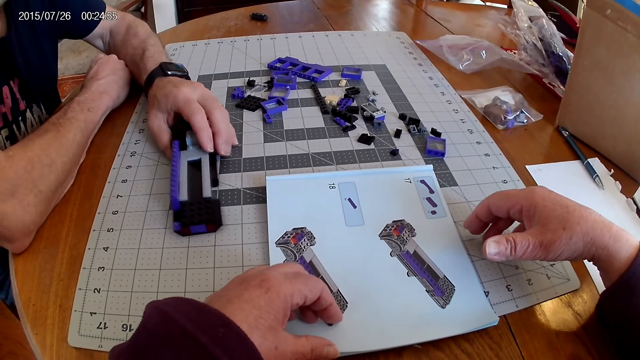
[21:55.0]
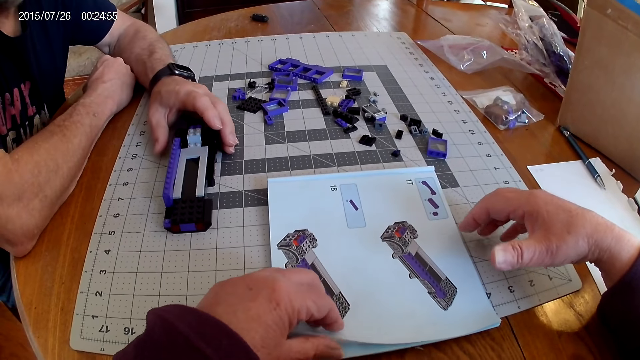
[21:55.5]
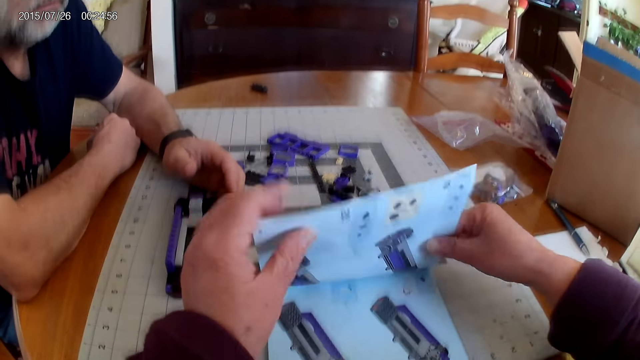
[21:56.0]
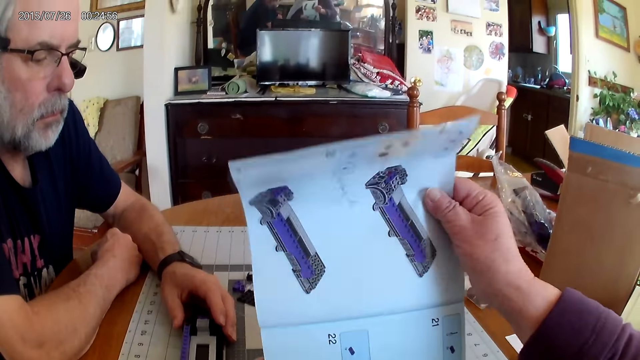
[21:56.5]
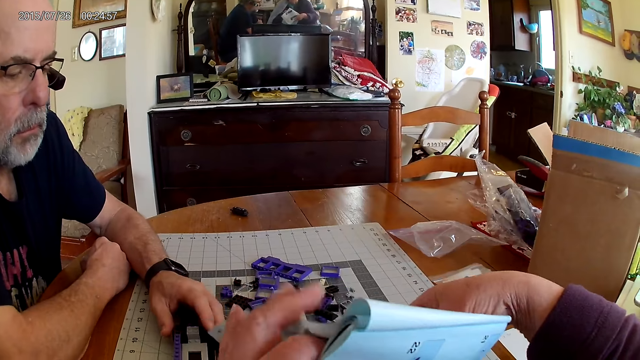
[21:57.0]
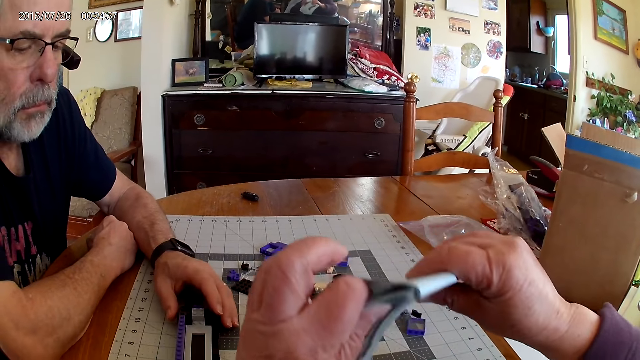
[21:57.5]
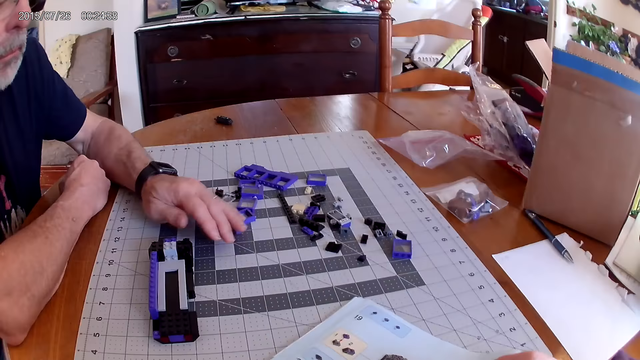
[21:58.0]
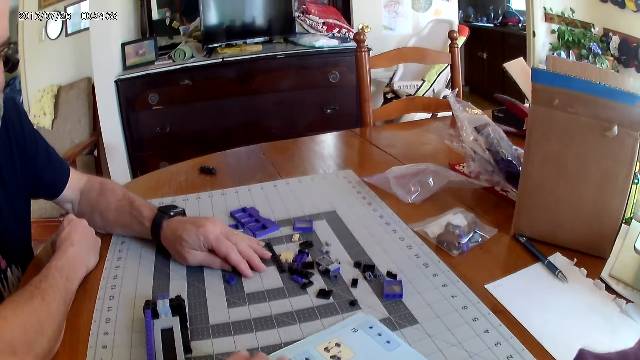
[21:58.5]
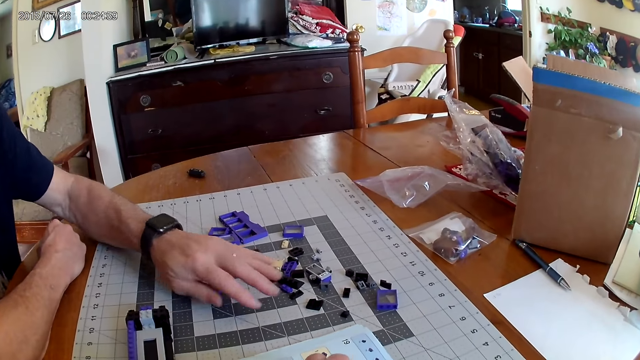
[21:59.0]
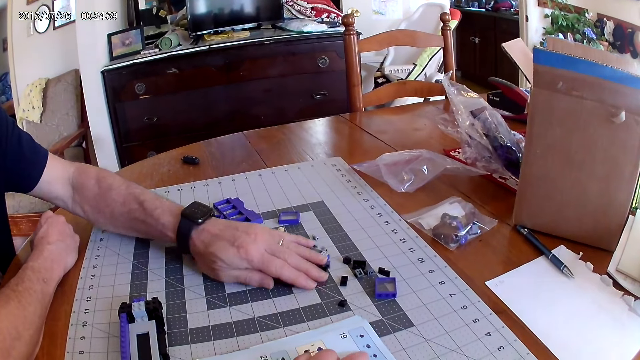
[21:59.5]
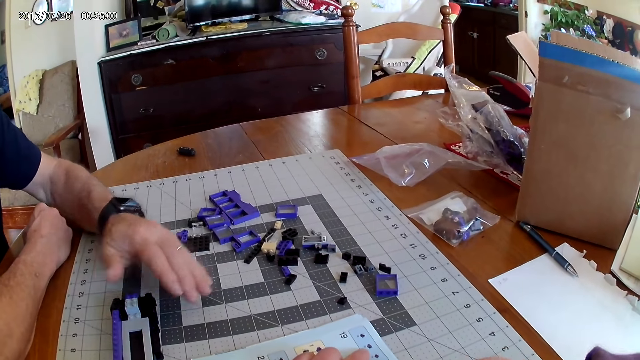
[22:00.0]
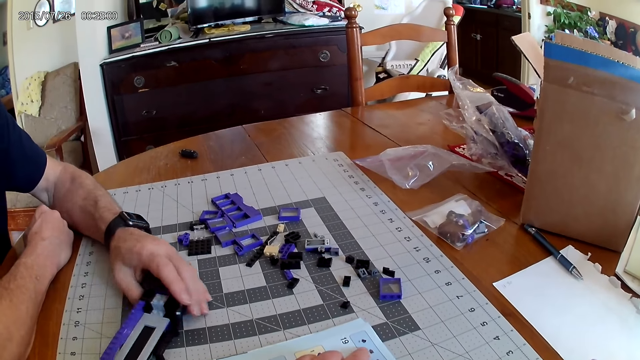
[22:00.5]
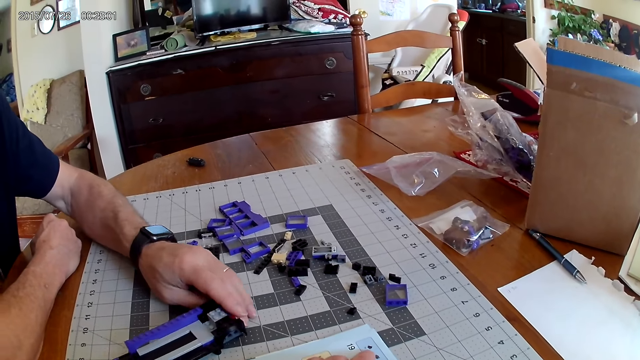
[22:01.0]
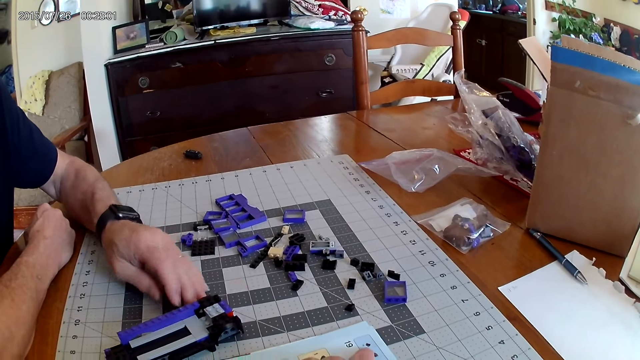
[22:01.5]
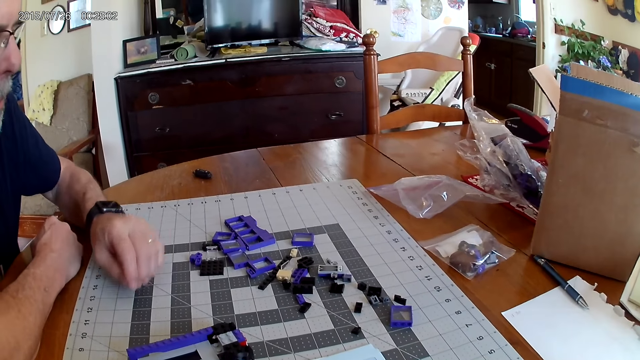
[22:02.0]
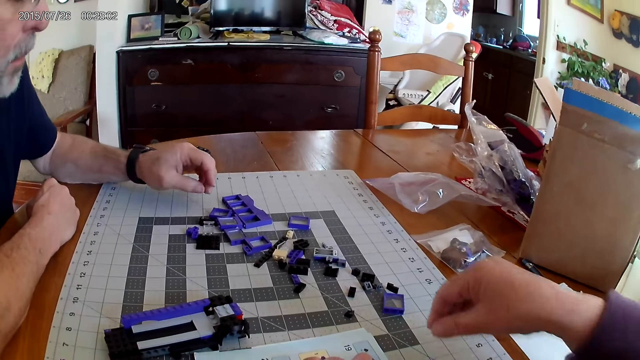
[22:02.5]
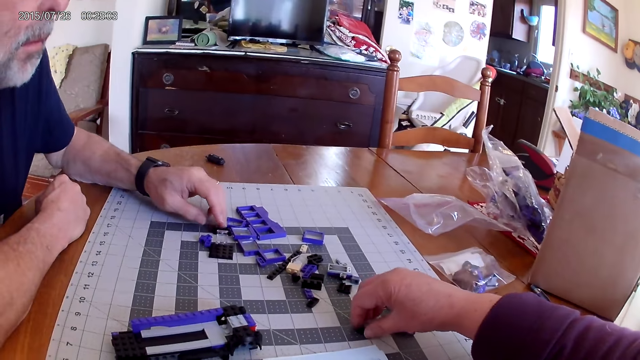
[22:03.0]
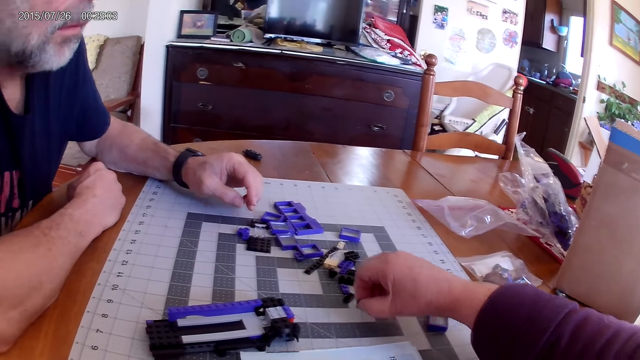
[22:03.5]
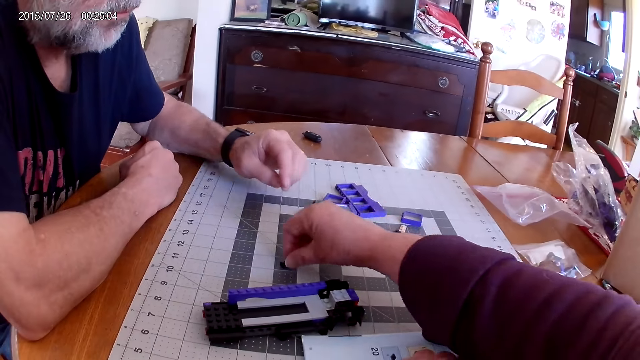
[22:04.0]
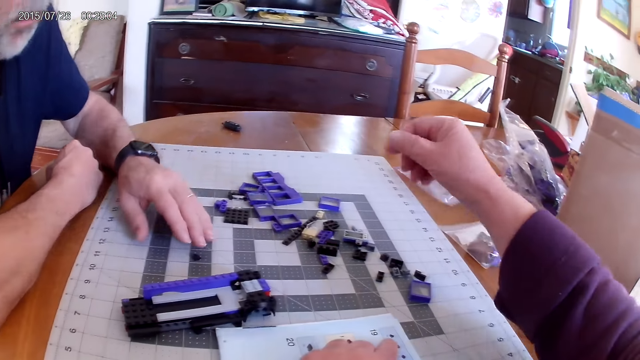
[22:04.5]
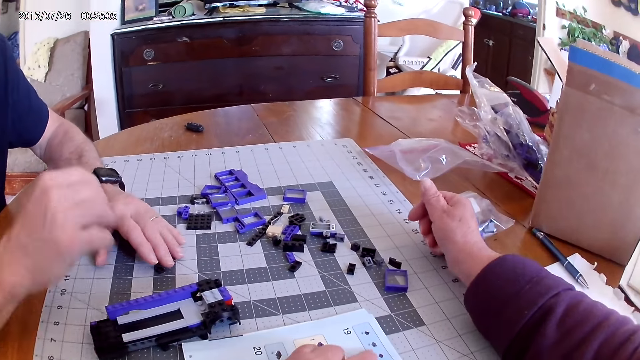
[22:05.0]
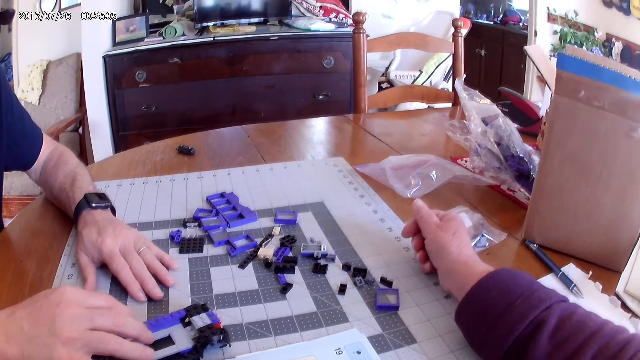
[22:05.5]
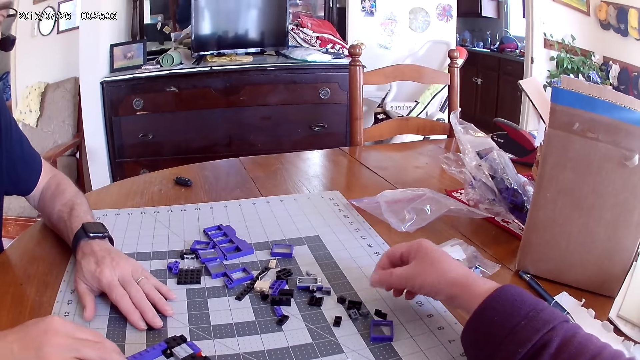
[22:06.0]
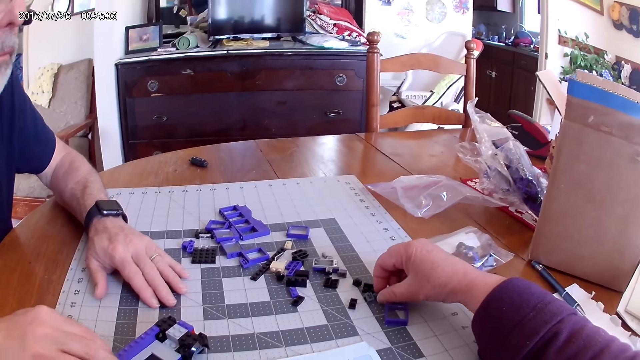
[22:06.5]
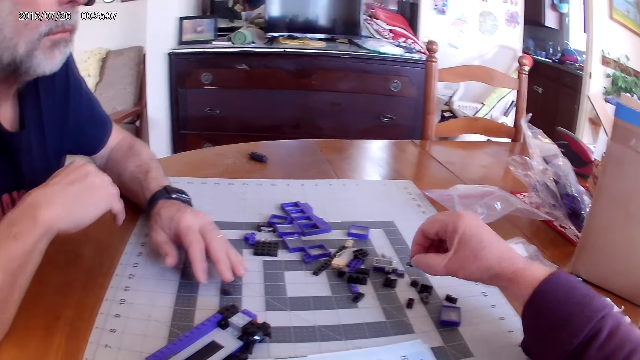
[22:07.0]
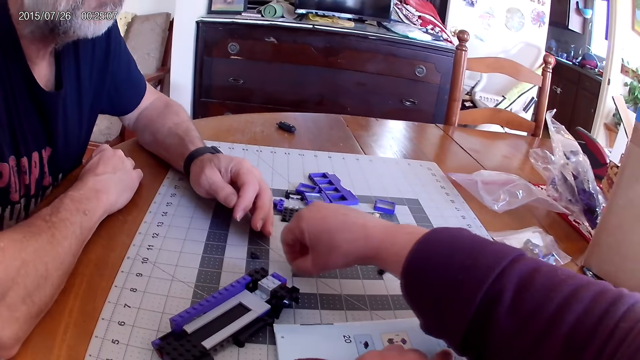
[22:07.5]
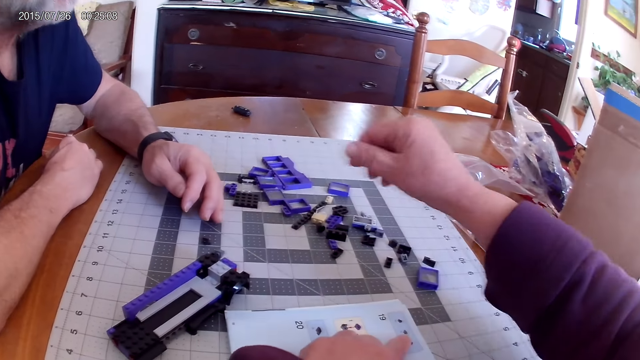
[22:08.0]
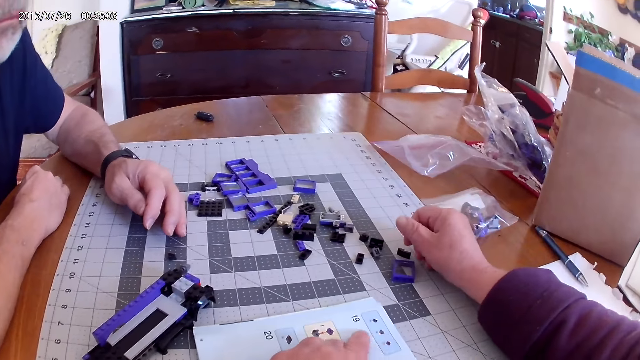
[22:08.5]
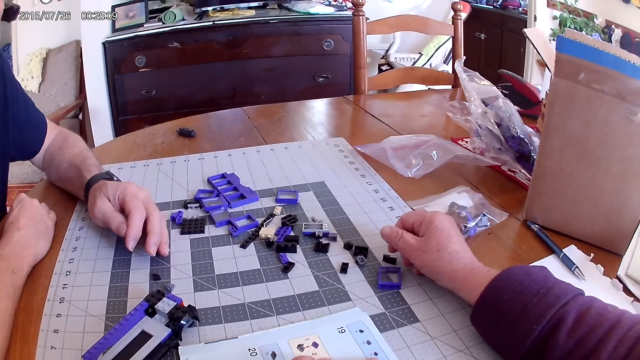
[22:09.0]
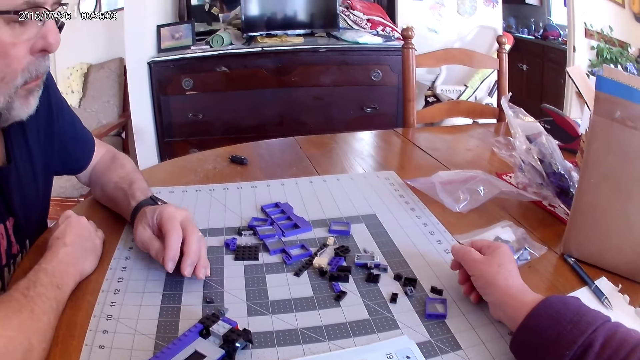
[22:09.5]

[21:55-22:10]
The camera wearer opens the next page on the instructional manual book. They look at the manual instructional book. A man moves the plastic model. The camera wearer moves the plastic pieces. The man touches the plastic model and moves the plastic model.

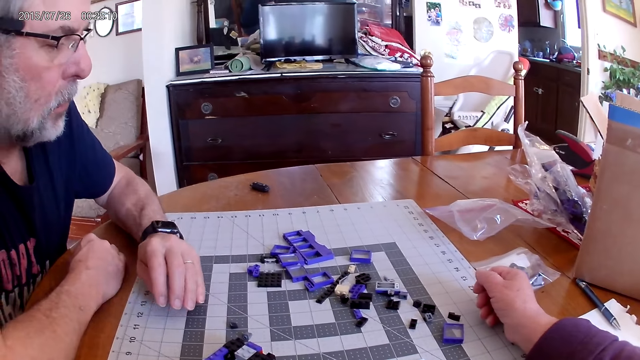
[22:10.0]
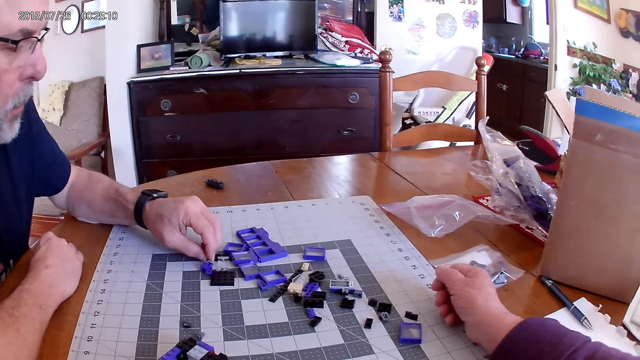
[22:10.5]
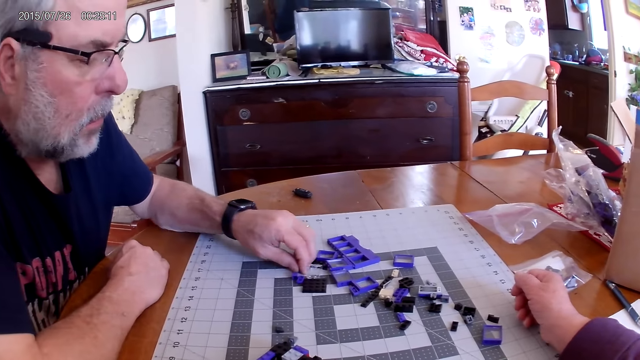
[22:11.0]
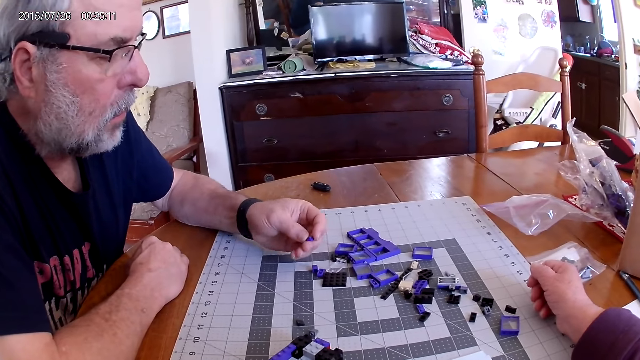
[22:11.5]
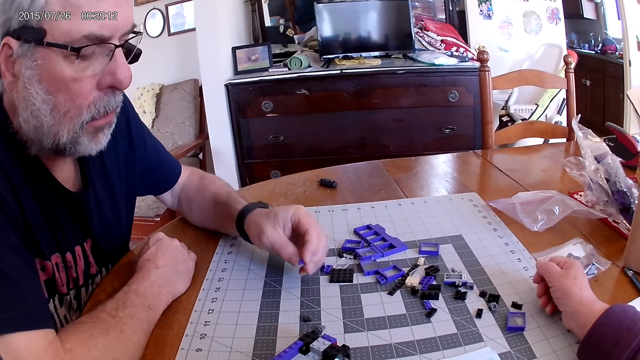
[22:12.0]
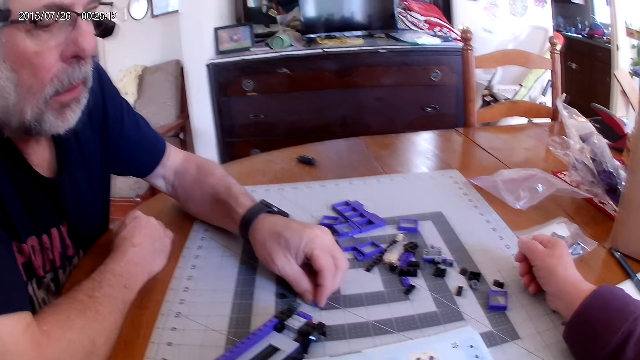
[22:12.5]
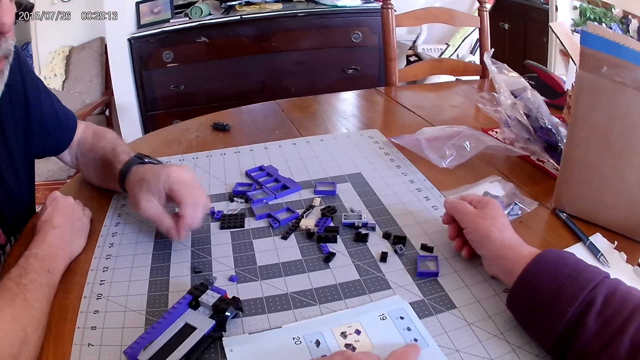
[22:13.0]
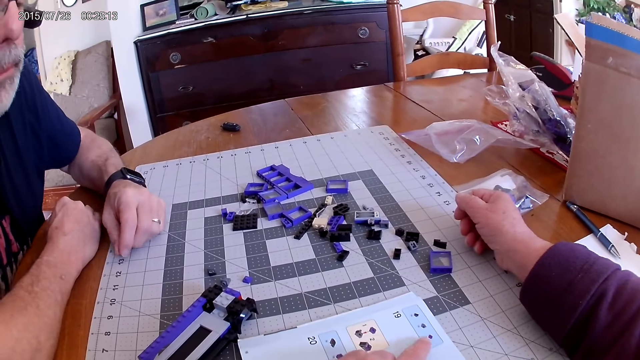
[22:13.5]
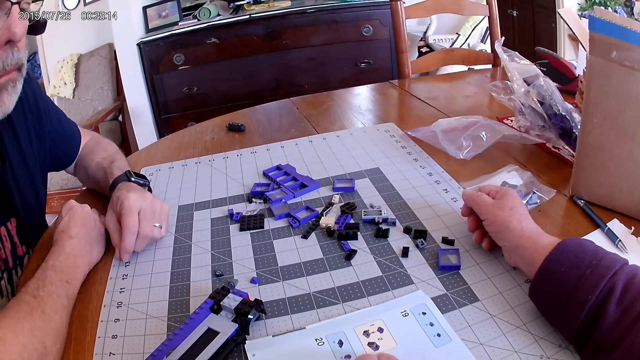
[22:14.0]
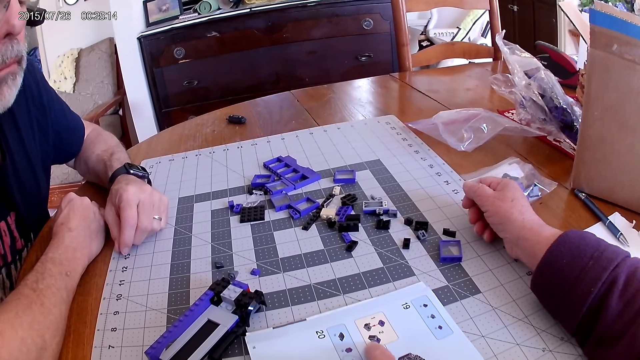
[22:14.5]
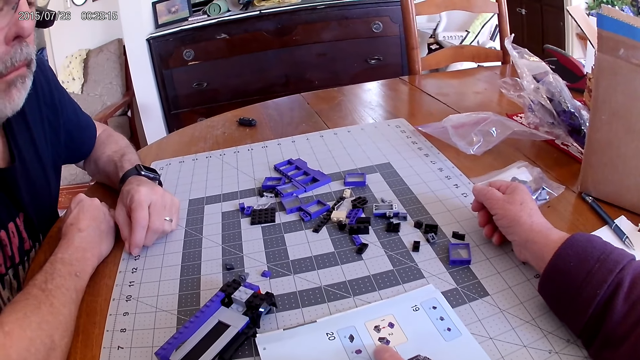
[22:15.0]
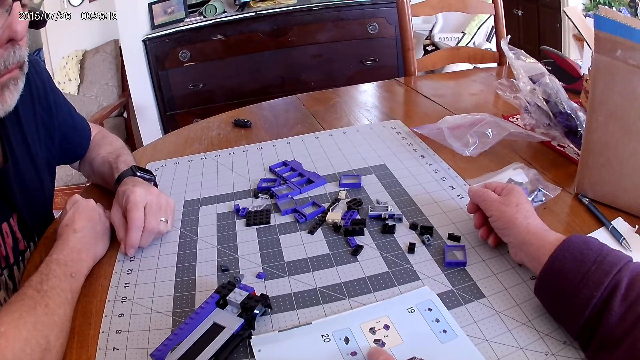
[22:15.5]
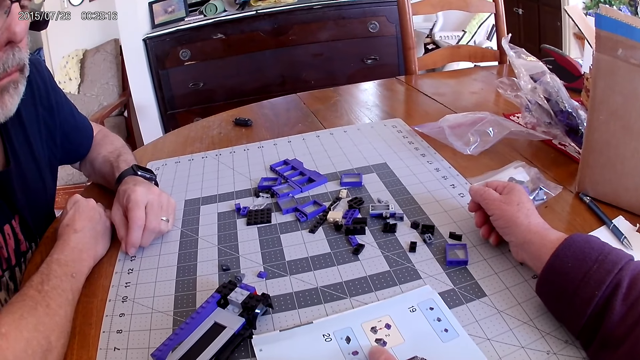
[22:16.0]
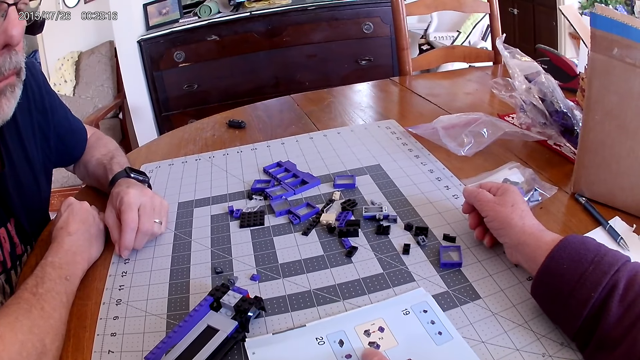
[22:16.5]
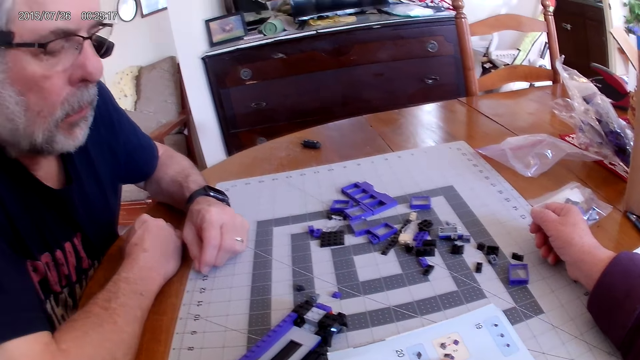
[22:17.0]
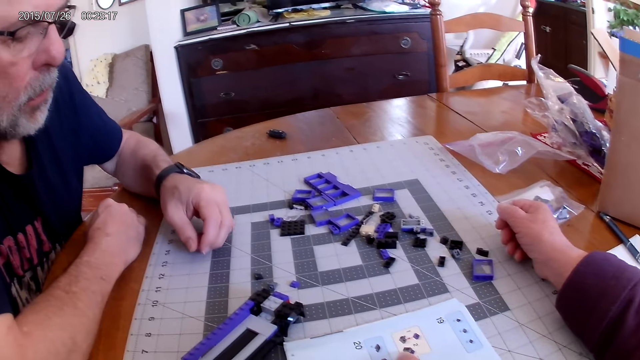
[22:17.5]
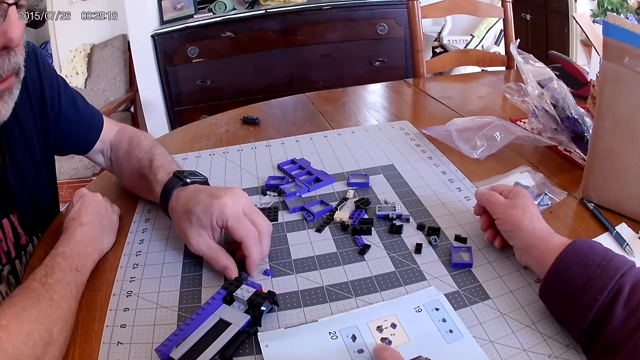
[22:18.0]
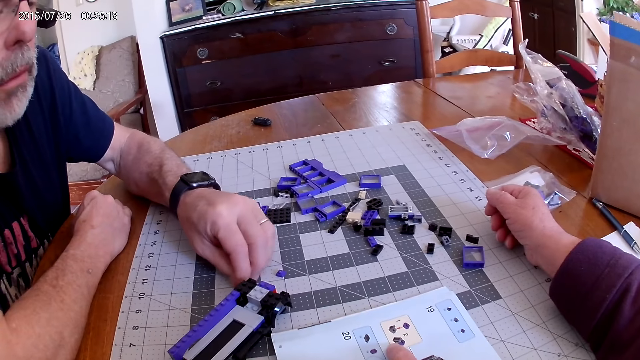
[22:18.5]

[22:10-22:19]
A man picks a plastic piece from the table.
